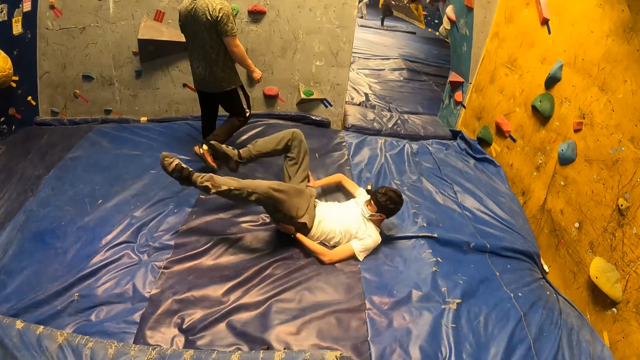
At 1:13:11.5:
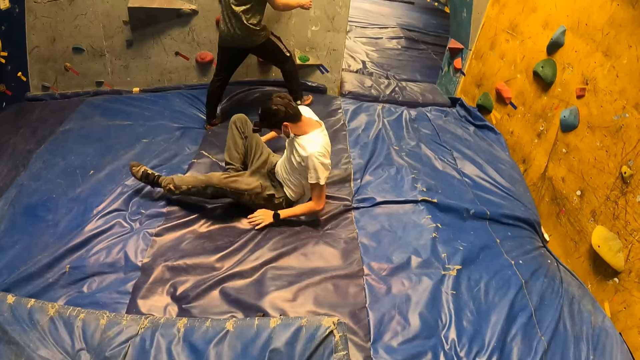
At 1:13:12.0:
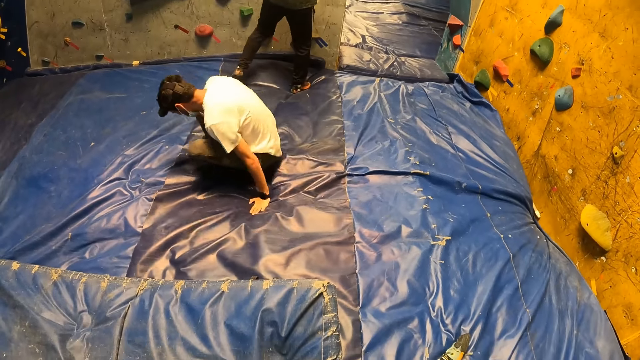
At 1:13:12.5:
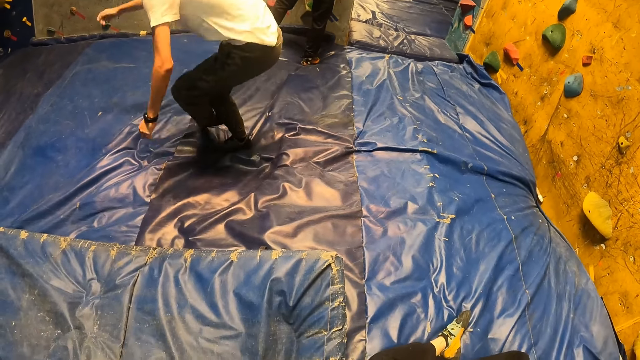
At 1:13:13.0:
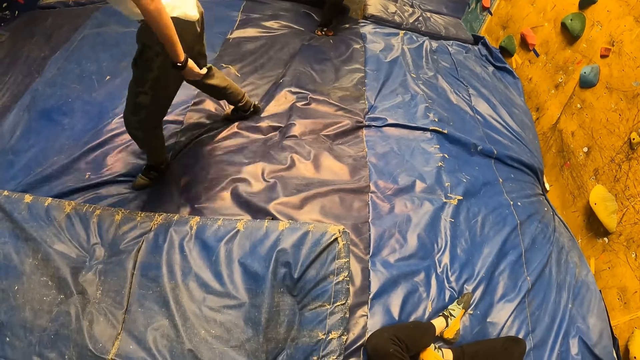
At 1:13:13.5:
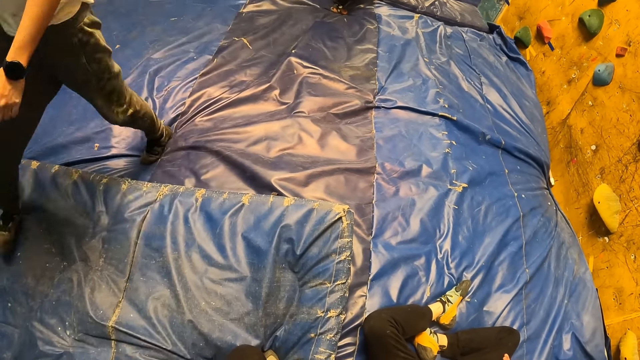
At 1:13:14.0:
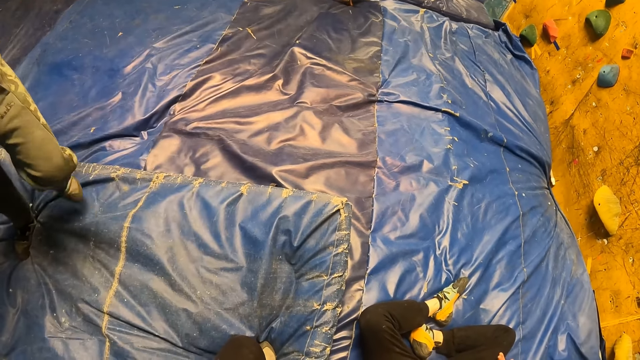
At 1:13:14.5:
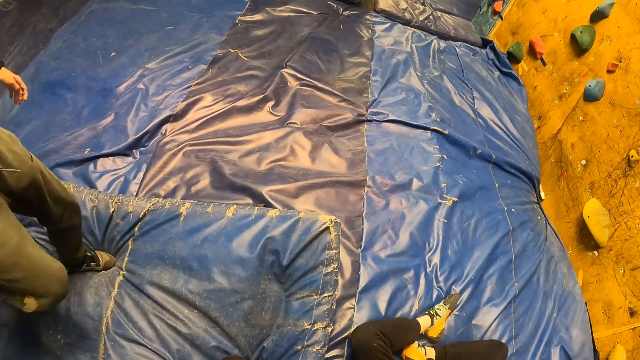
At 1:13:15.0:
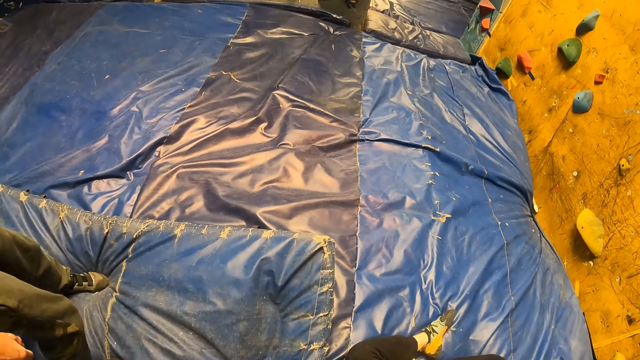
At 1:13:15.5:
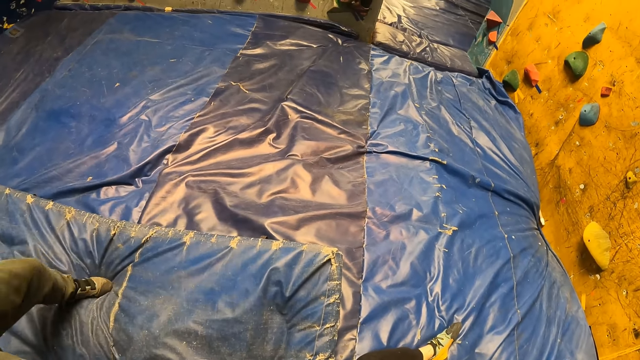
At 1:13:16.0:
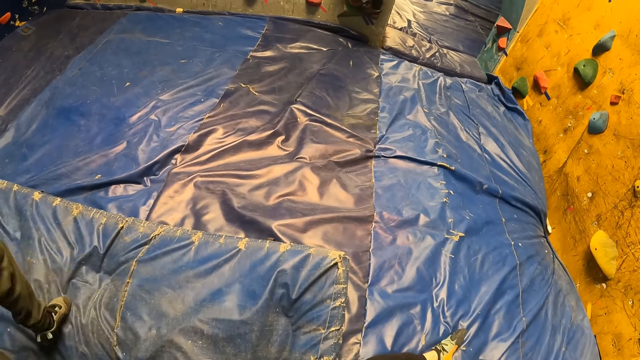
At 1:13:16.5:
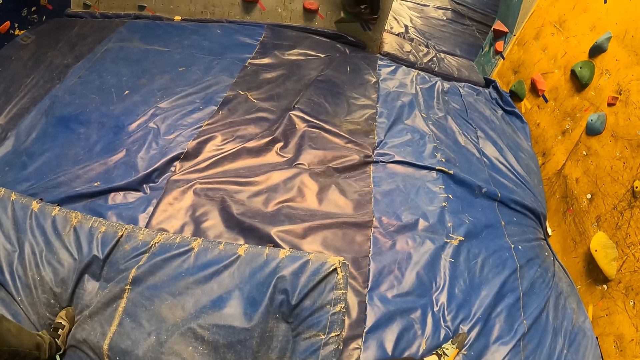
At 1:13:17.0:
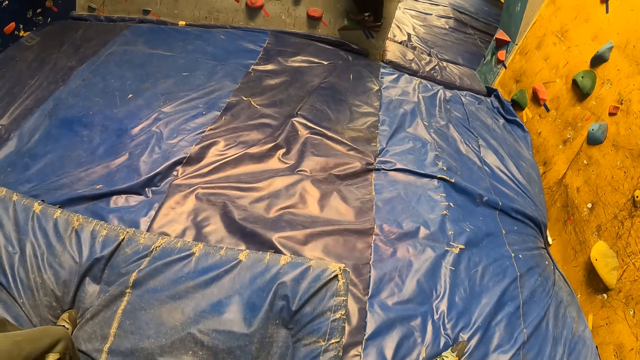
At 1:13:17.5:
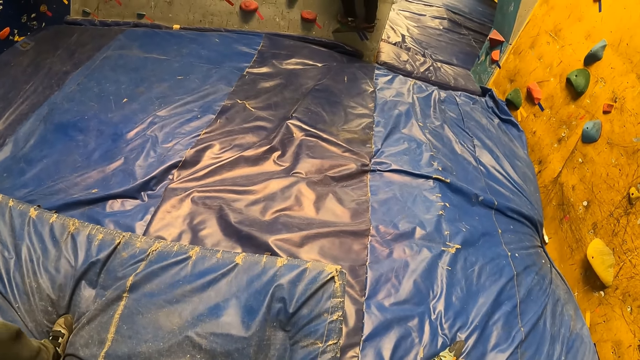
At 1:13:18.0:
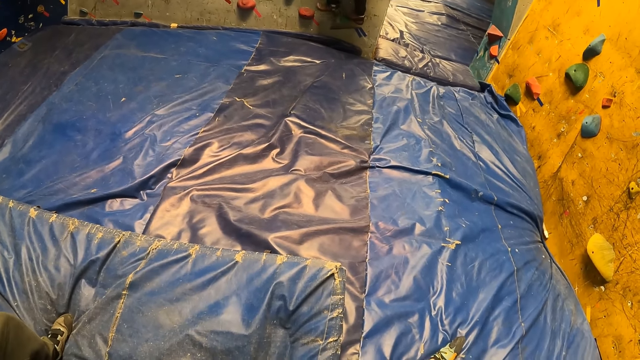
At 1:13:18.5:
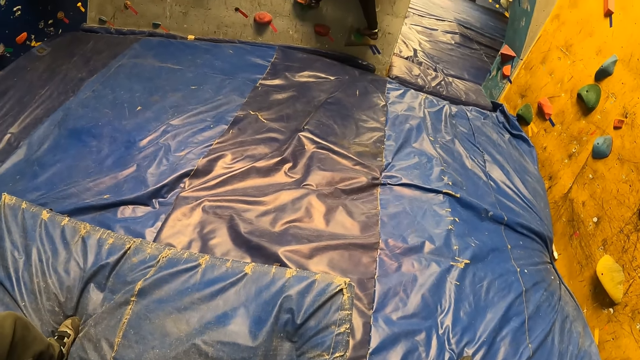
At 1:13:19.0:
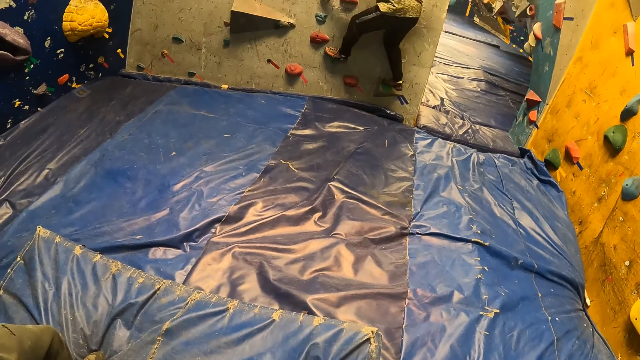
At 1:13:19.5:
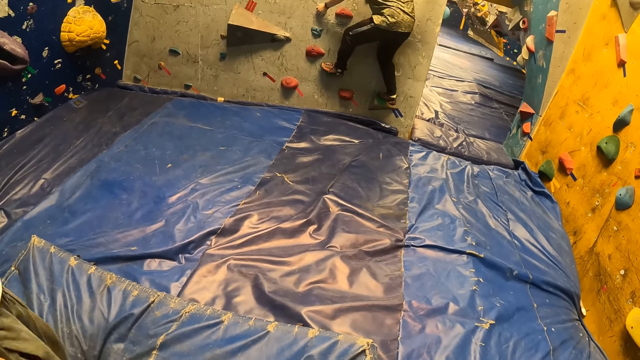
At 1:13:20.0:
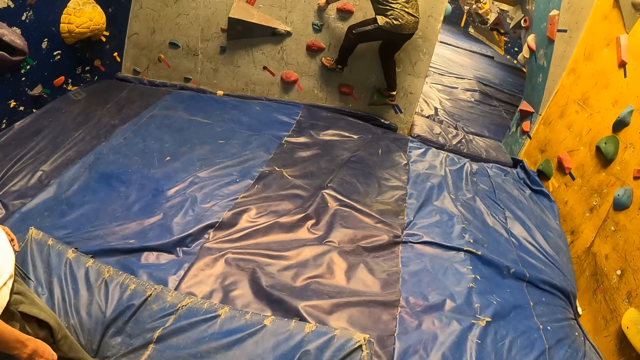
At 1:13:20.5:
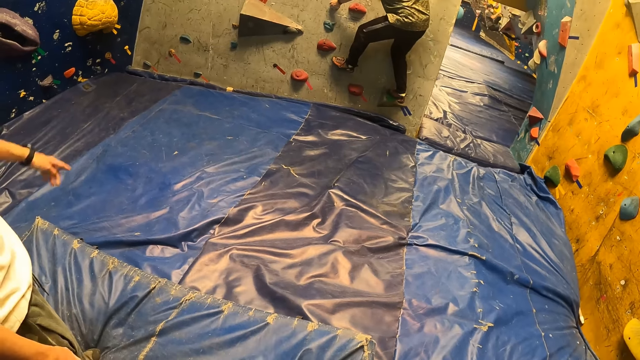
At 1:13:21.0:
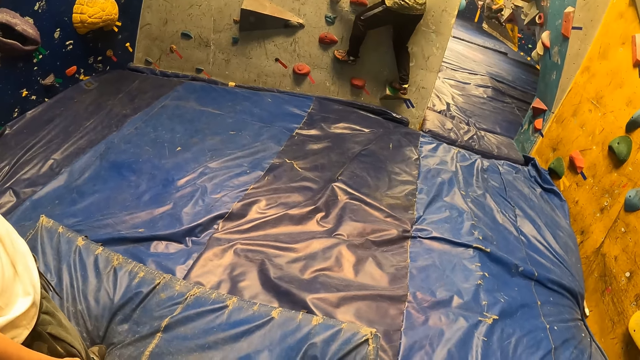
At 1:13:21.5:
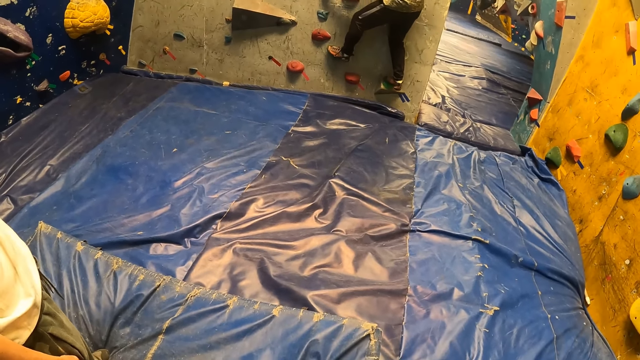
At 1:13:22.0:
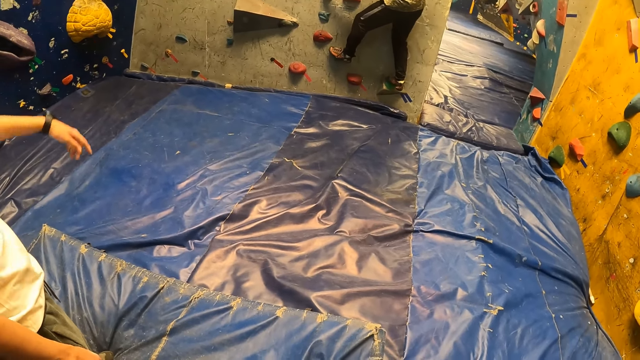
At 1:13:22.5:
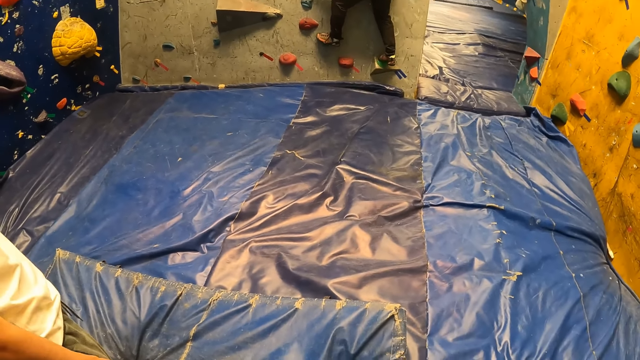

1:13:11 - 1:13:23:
The man climbs the bouldering wall with his hands and legs. The camera wearer looks around the place.

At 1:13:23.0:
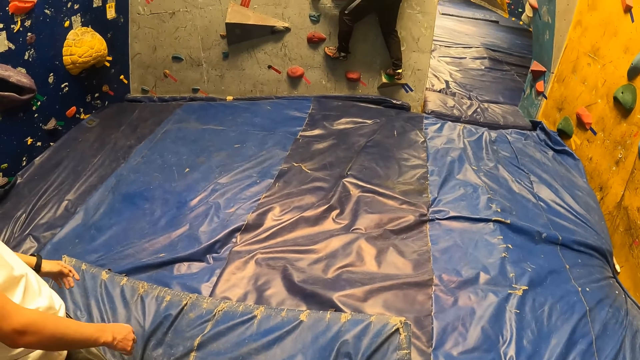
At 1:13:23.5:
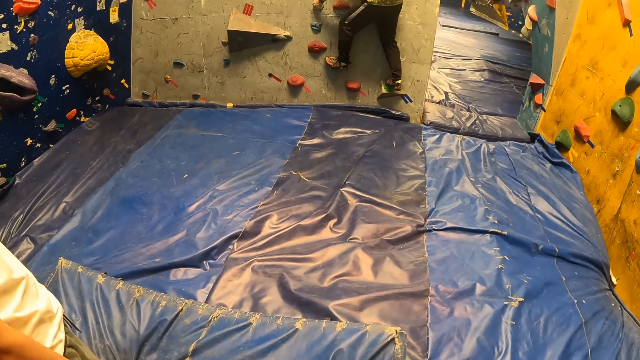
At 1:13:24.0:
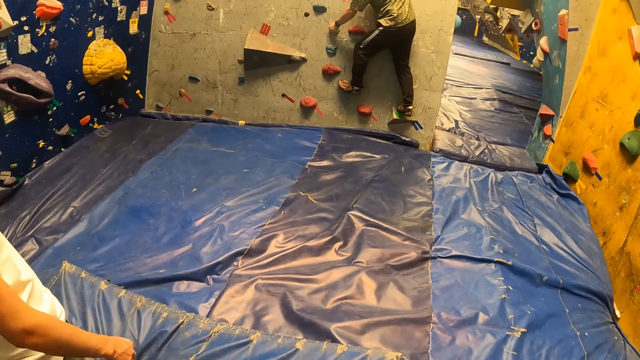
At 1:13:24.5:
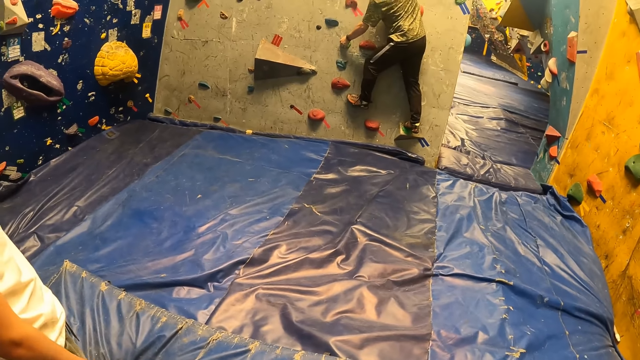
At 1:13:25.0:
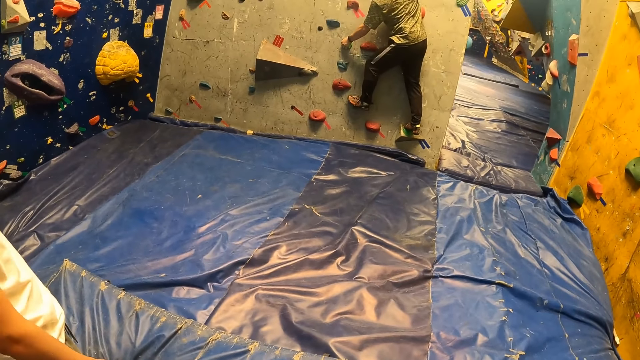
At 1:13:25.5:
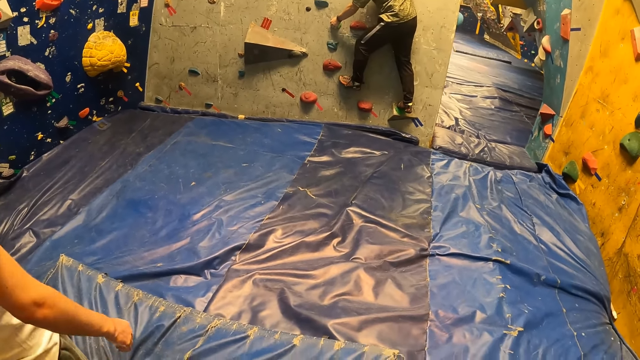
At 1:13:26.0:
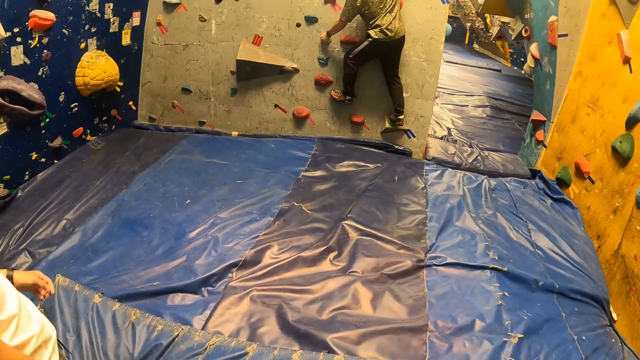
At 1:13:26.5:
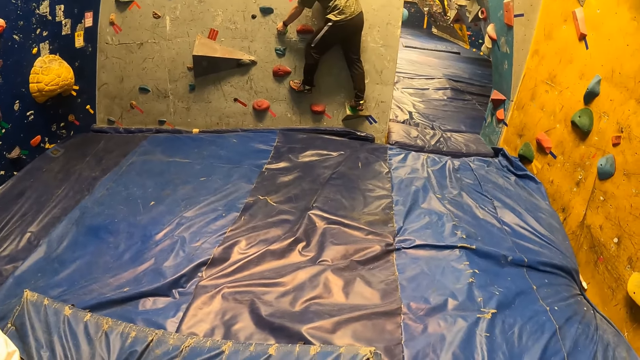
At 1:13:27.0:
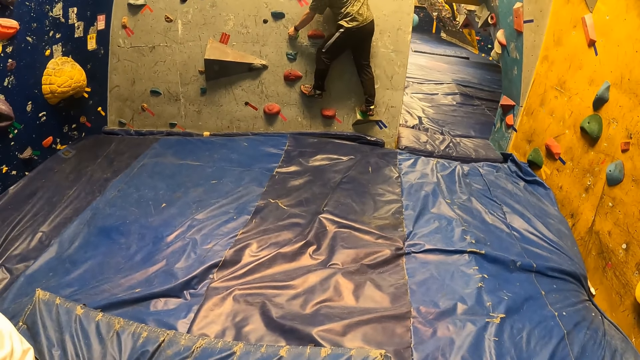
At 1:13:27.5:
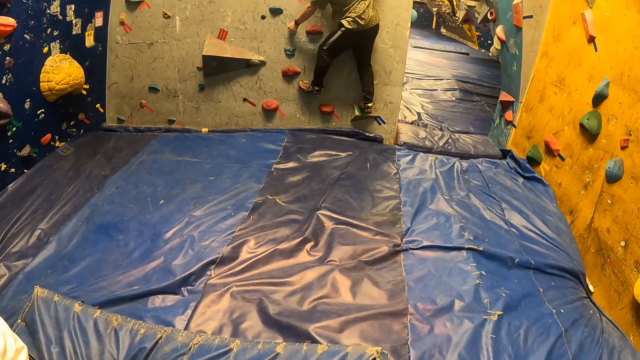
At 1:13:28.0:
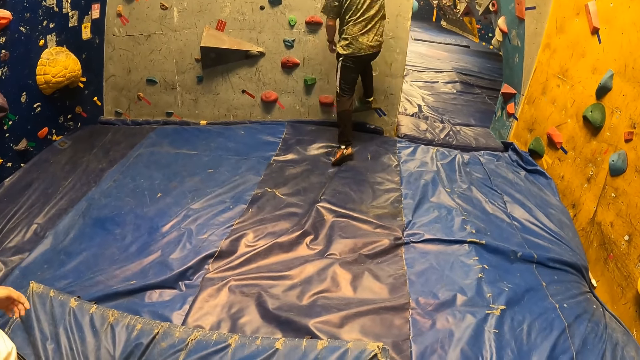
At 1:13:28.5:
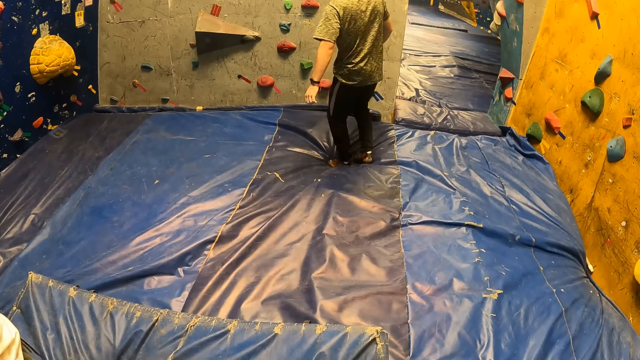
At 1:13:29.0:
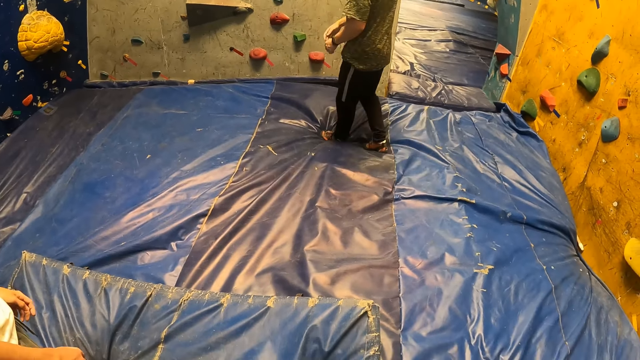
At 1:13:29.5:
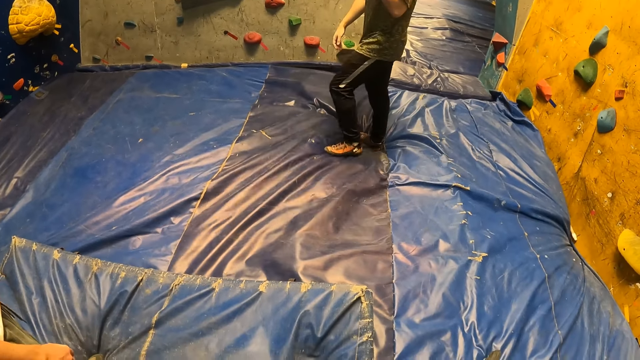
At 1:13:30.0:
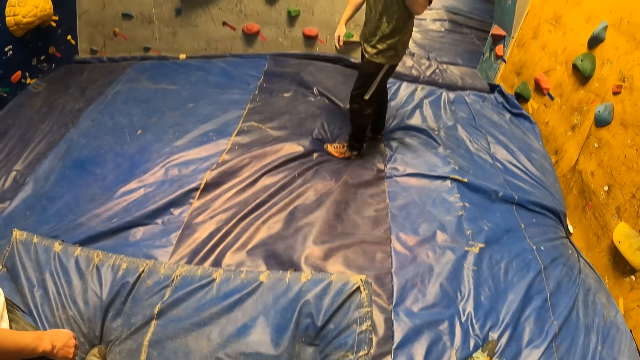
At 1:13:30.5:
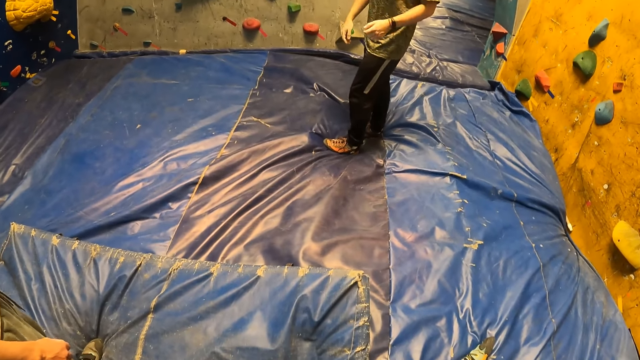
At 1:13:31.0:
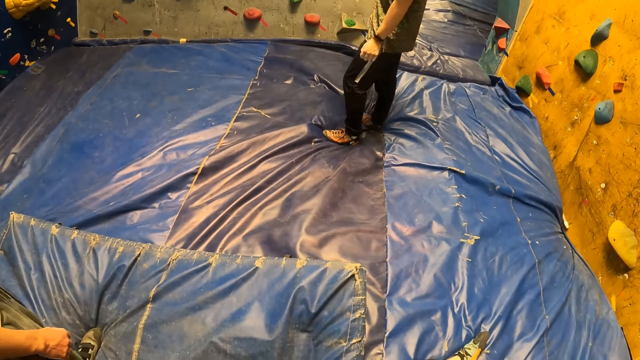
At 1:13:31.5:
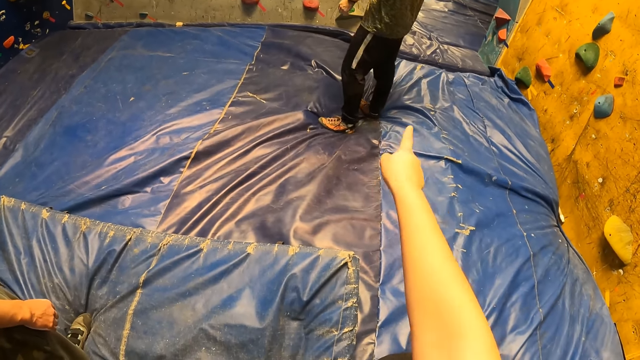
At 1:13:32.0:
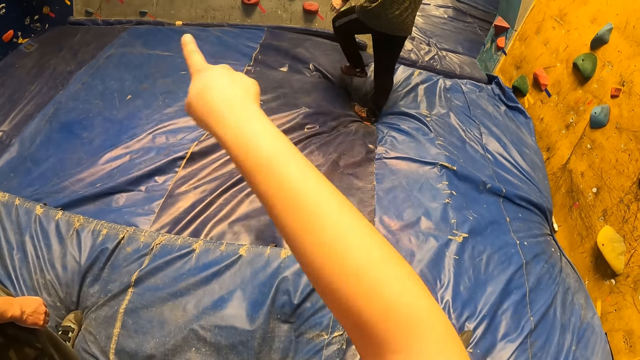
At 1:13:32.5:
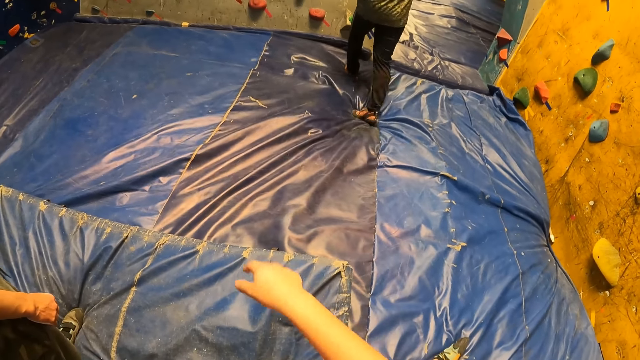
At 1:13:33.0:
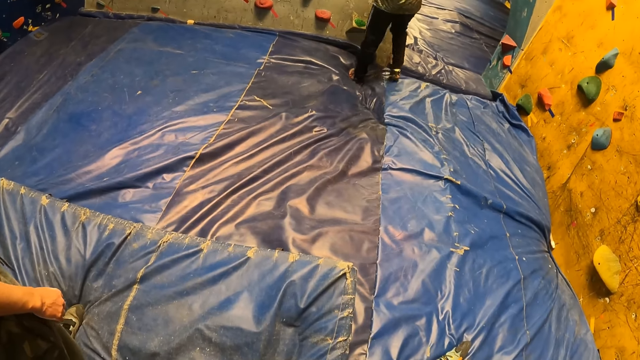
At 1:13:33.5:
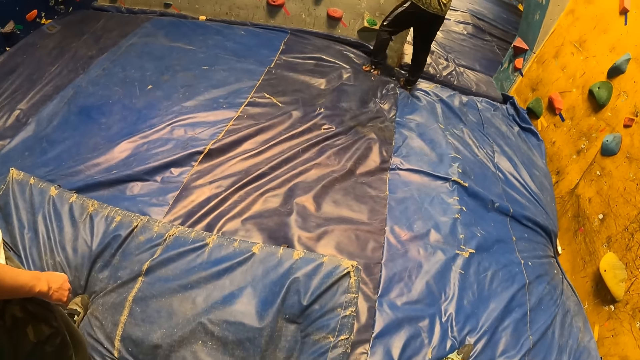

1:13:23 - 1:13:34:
The man comes down from the bouldering wall.
